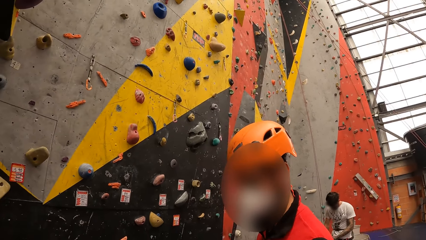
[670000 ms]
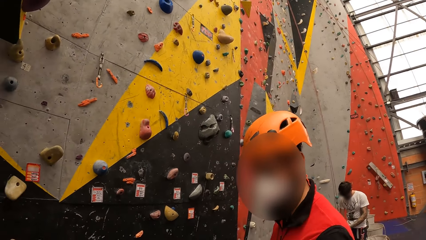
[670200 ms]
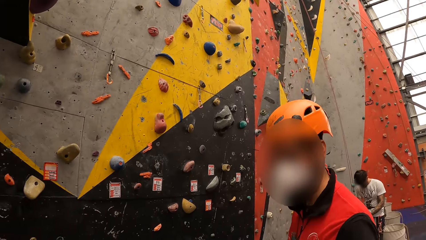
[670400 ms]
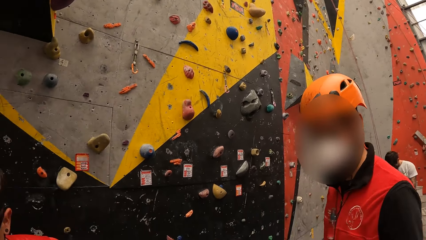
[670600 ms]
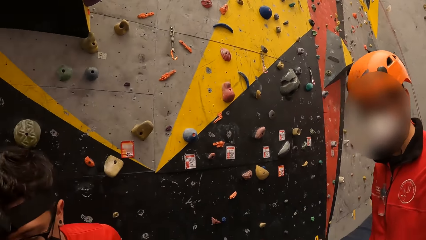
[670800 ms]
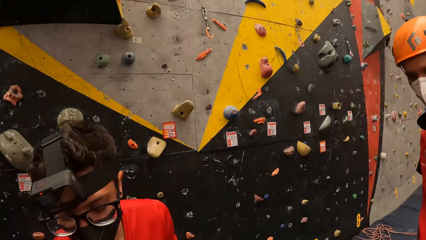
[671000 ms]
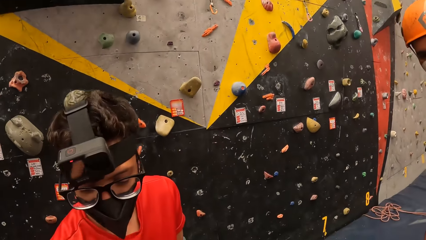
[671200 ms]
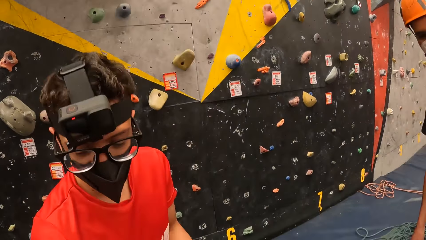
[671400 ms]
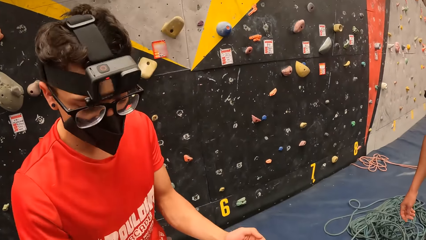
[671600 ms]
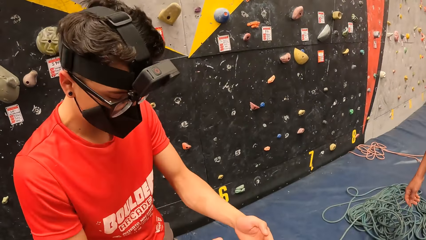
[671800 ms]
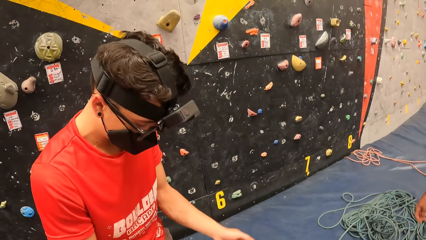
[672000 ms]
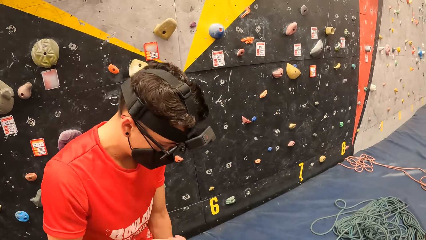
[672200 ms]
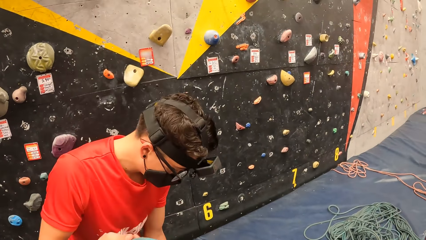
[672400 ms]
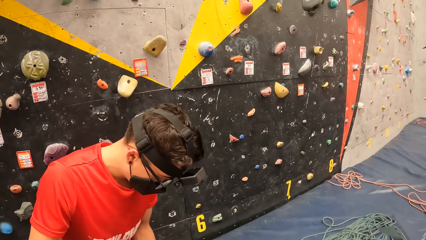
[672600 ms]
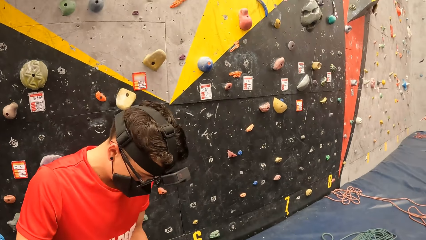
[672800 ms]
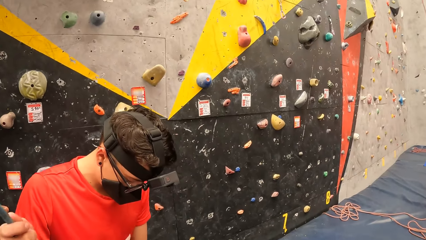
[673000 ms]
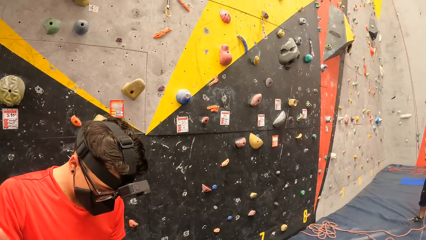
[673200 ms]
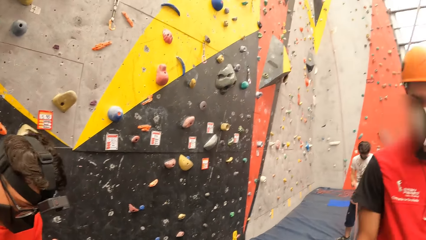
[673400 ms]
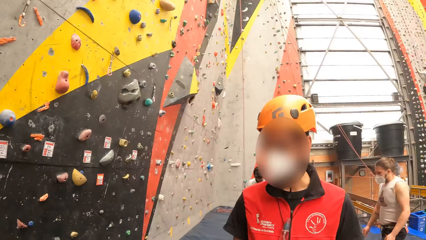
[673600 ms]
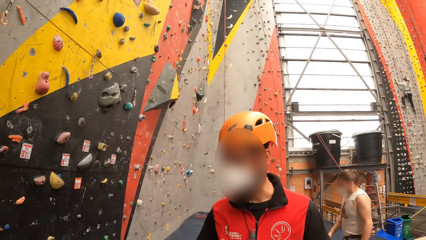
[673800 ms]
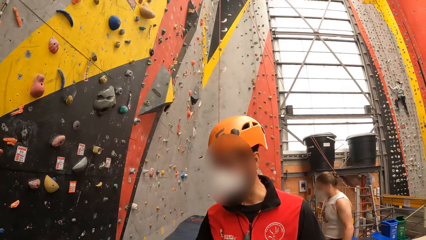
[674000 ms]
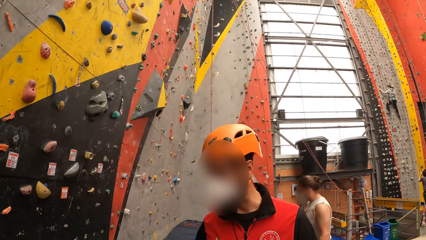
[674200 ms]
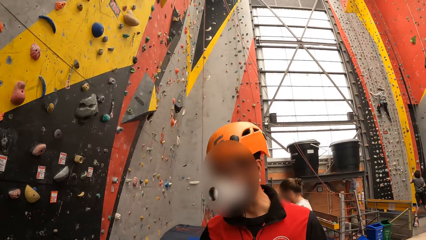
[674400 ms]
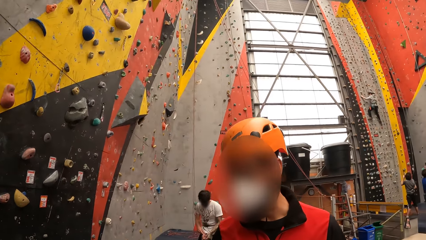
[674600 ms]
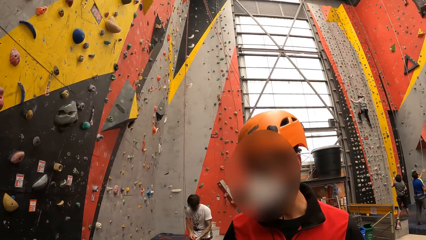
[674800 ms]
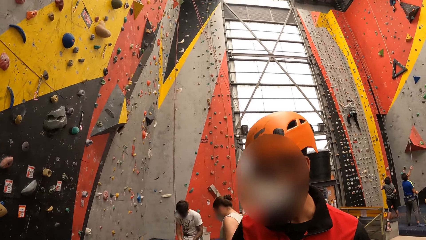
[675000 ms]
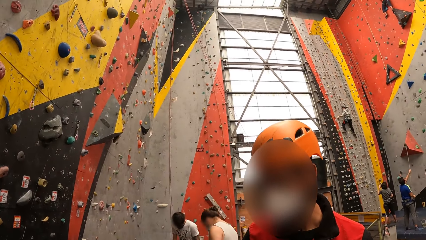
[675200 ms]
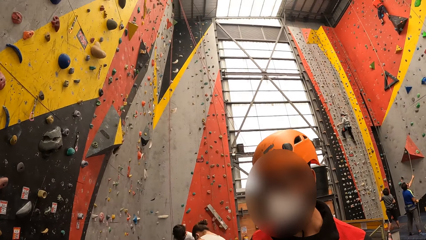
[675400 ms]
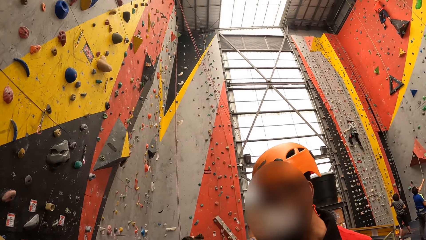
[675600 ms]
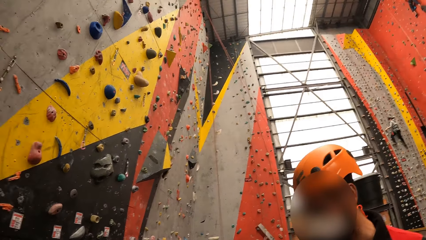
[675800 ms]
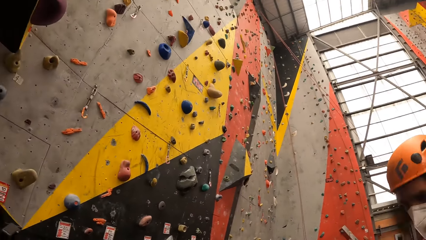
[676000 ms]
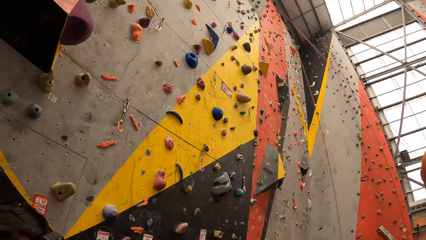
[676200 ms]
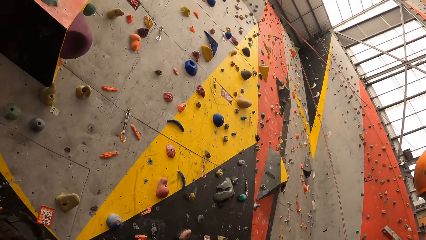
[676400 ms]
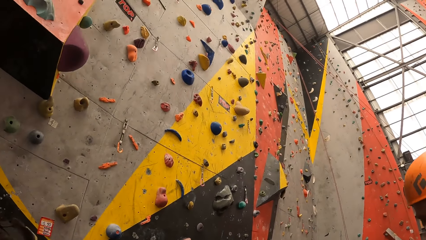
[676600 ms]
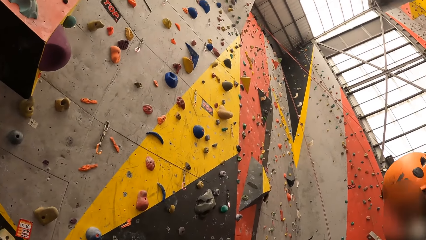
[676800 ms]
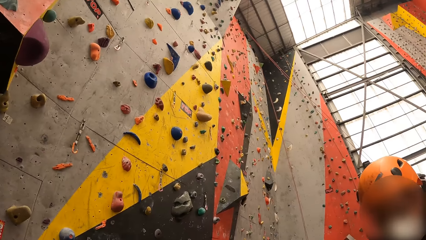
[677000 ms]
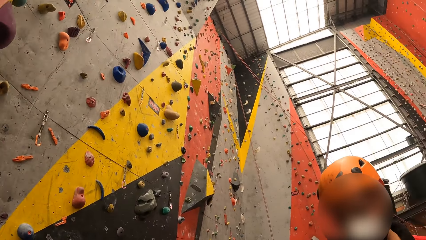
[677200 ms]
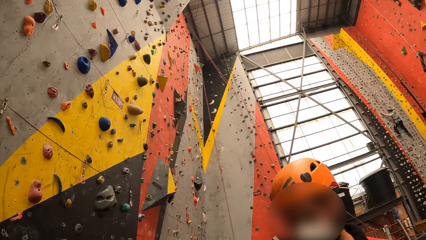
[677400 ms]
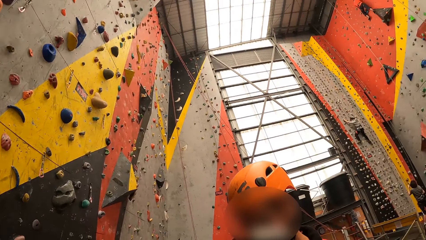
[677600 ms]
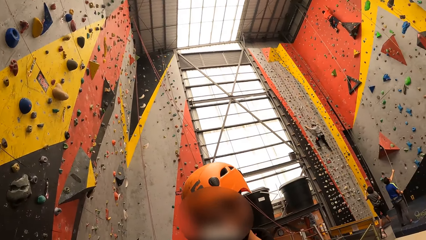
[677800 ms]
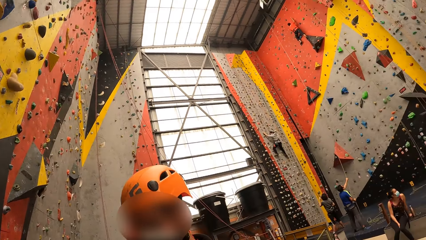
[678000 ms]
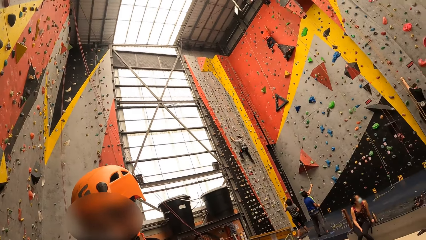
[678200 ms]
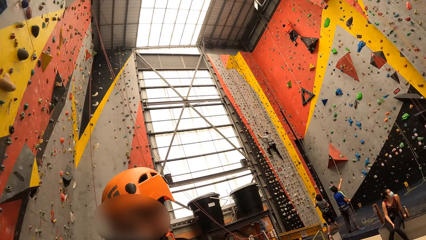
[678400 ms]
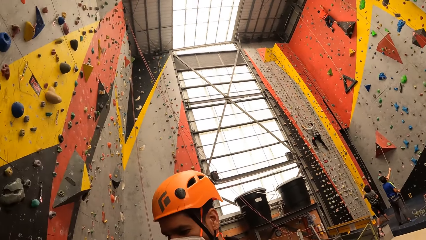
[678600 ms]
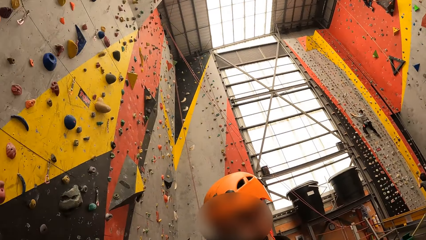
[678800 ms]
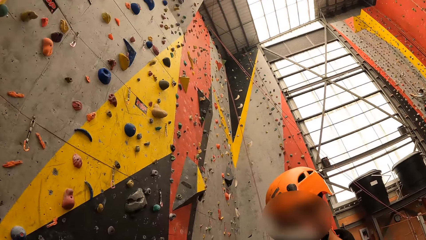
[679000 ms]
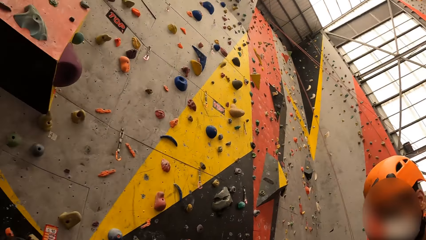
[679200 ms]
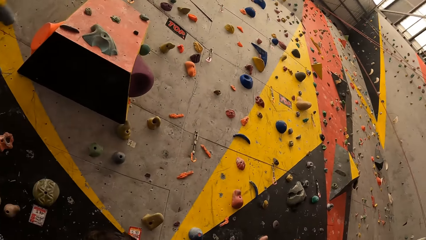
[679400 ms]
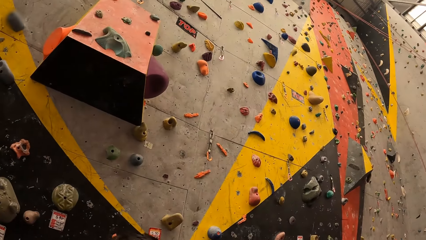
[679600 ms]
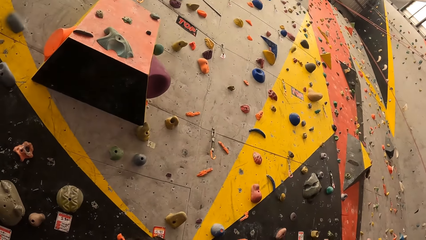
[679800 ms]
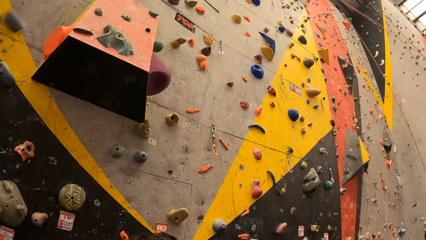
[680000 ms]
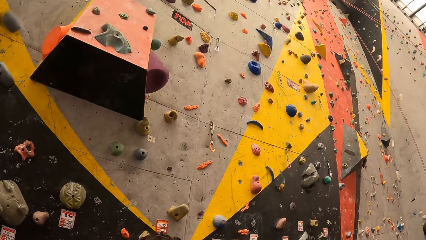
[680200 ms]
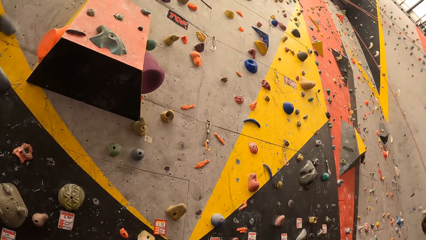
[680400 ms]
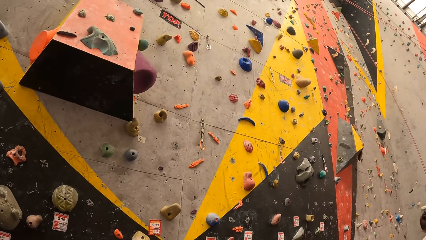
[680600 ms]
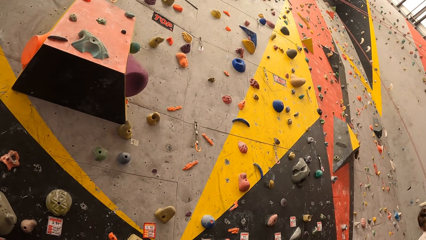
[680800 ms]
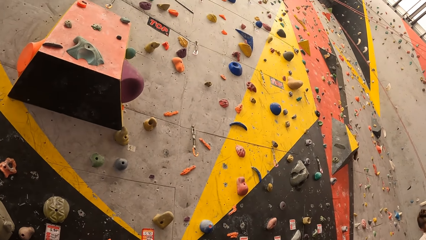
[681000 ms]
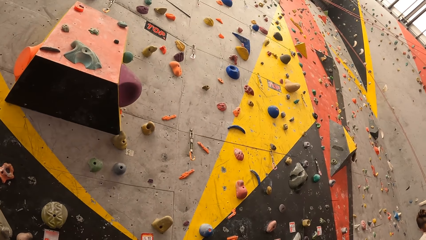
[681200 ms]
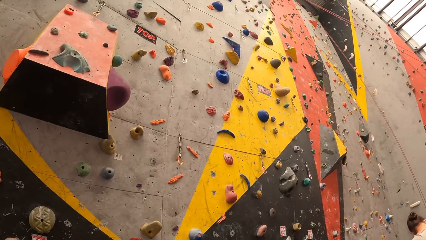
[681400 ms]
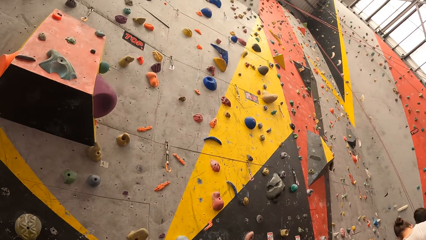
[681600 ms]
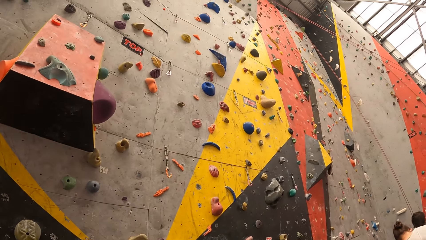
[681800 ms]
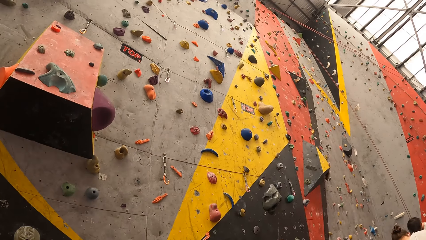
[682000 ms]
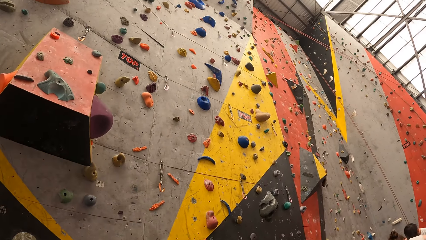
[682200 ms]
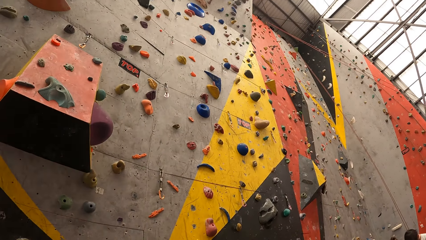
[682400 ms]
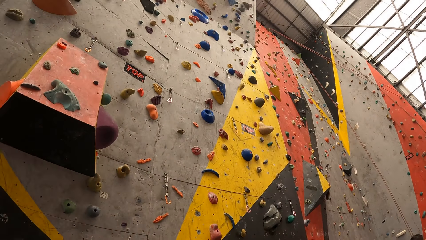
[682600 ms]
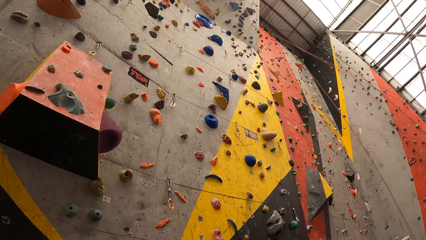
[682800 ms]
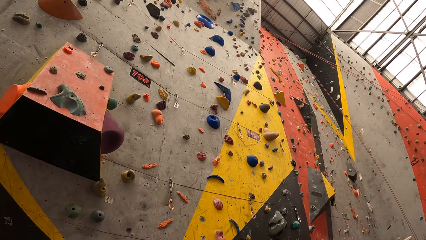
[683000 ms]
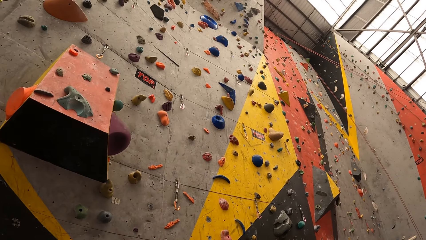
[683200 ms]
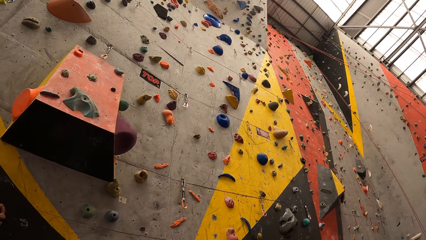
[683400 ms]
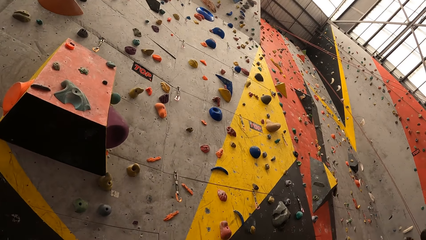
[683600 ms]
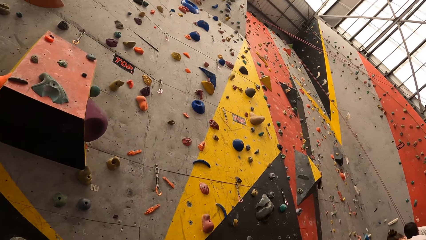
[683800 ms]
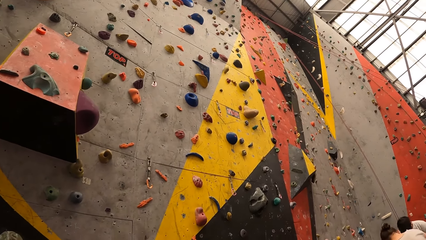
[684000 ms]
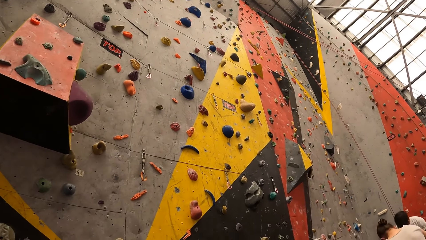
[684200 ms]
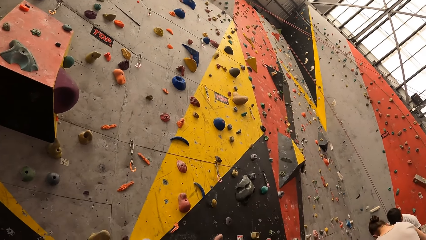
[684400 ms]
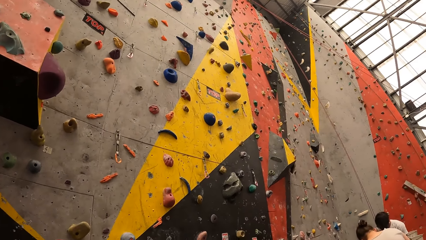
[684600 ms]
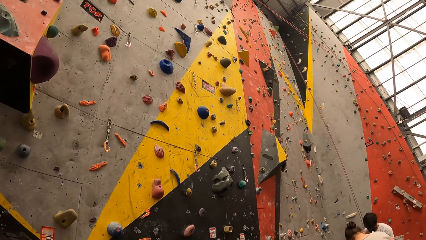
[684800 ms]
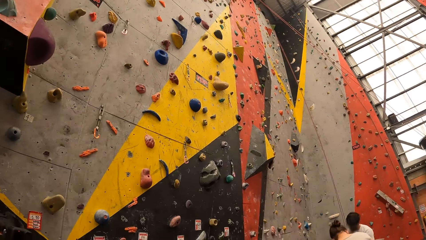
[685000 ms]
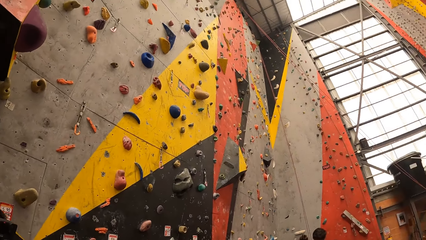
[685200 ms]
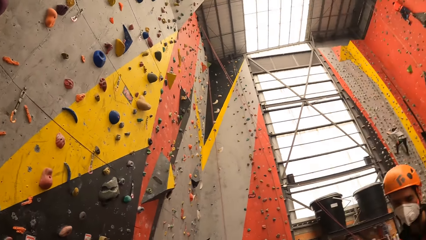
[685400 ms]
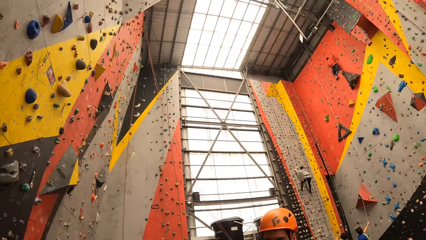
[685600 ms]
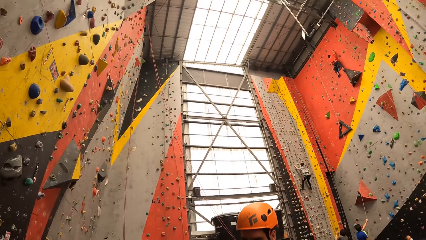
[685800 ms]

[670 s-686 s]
The camera wearer looks around. They stare in the playing room.
